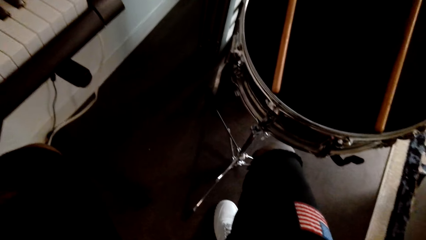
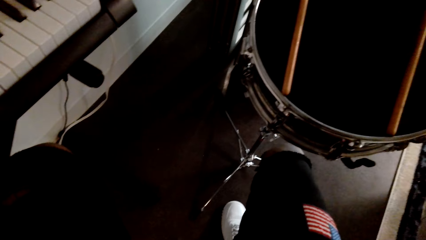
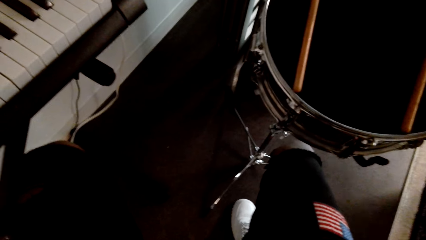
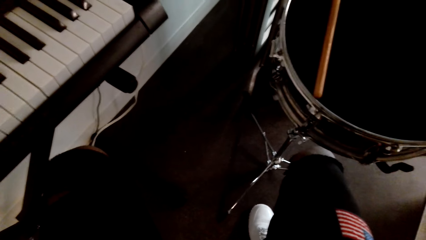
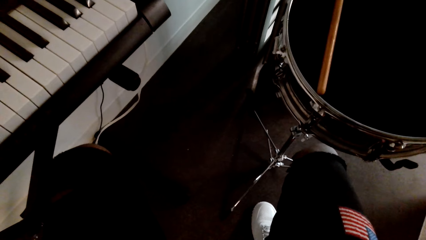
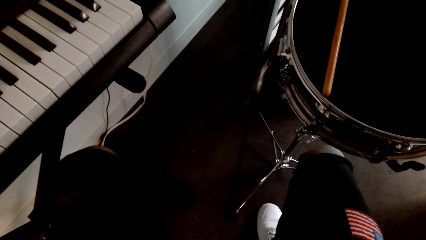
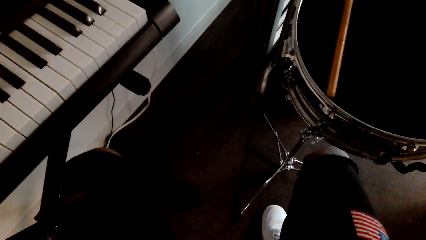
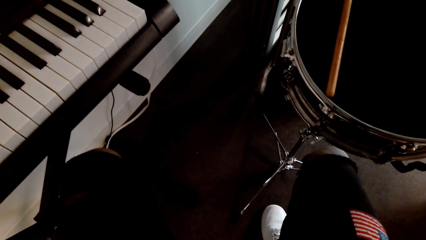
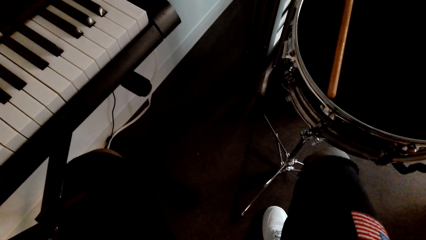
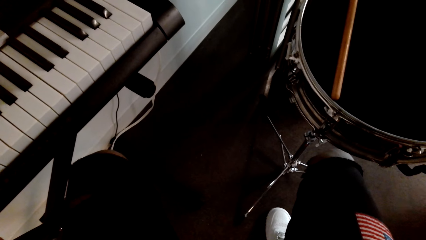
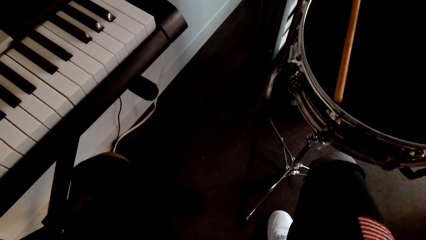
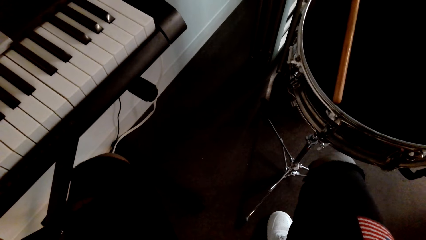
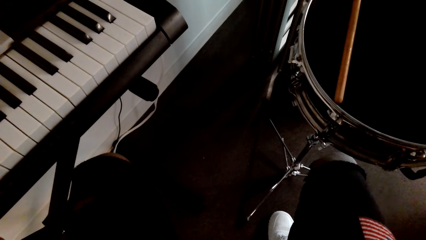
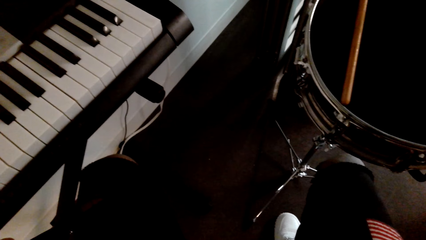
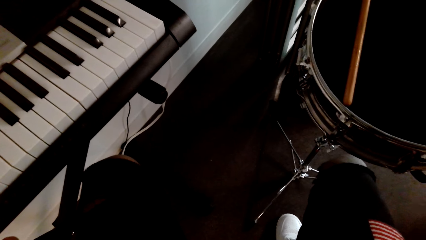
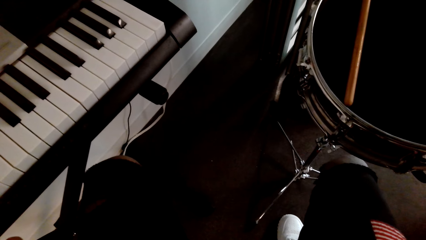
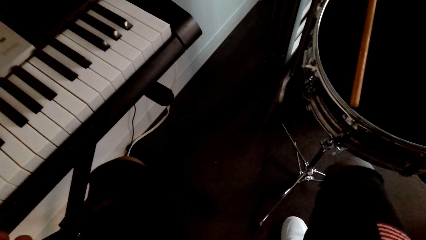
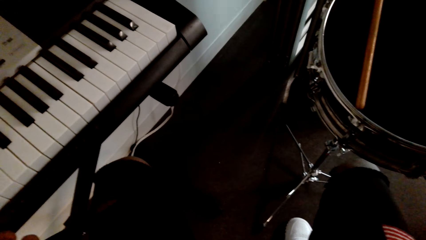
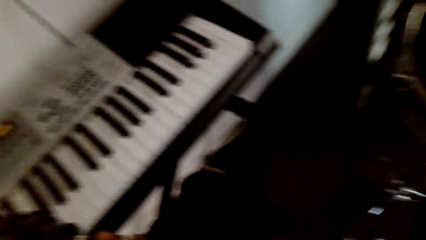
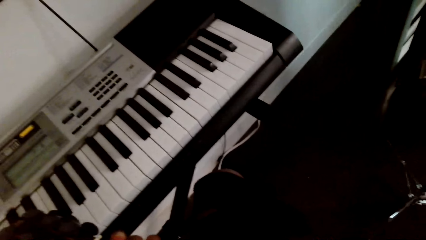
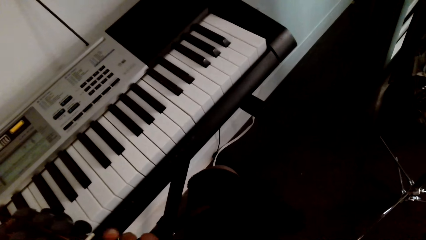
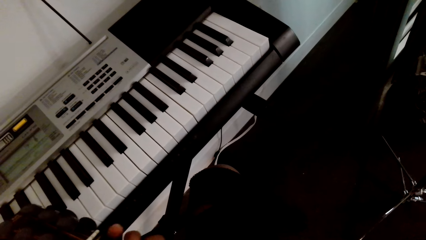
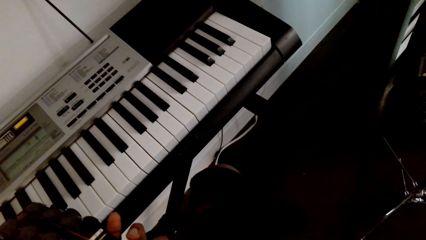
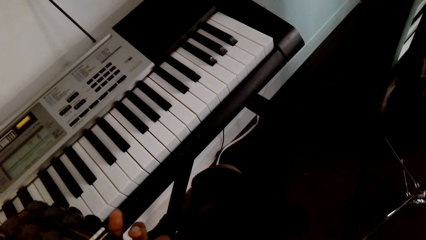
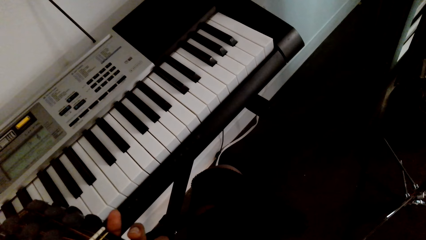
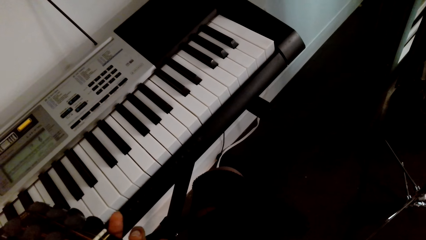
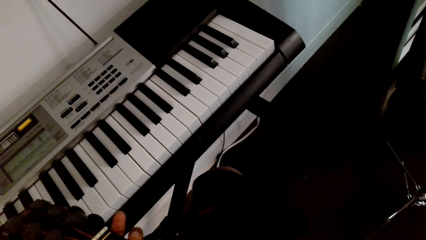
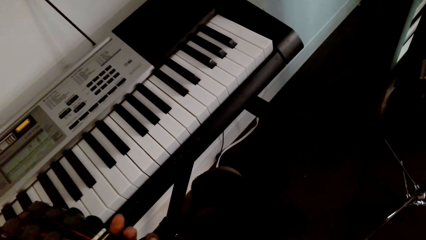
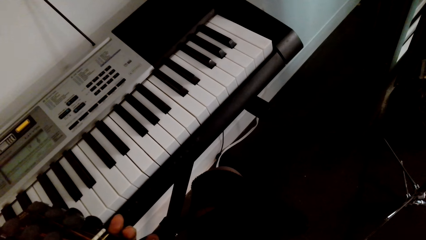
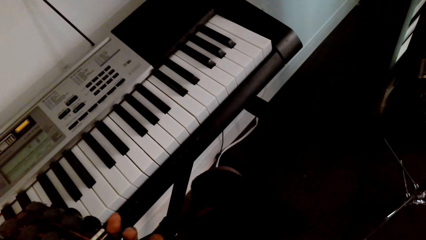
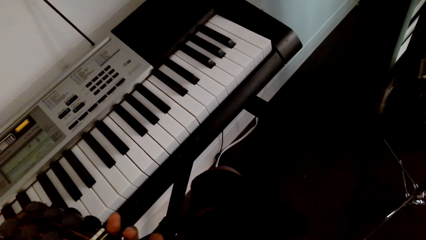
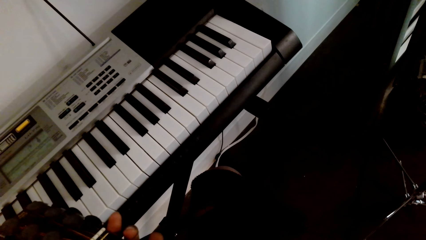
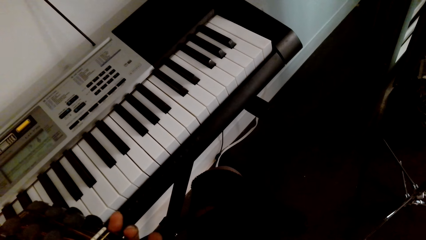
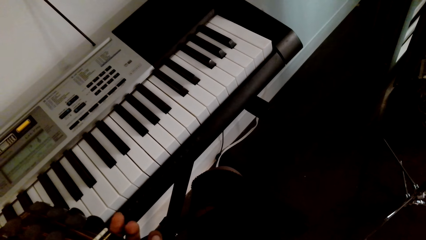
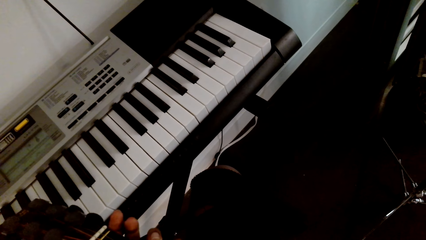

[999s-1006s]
The camera wearer plays a guitar.

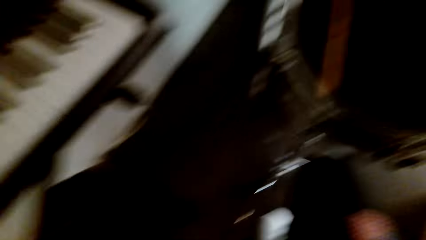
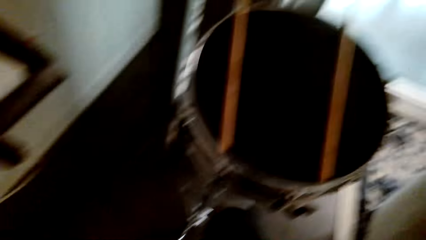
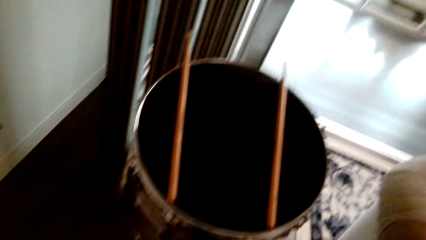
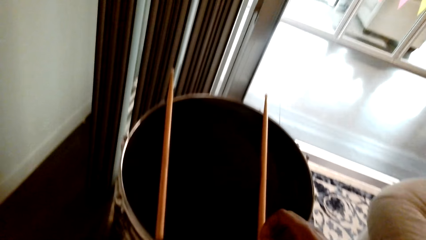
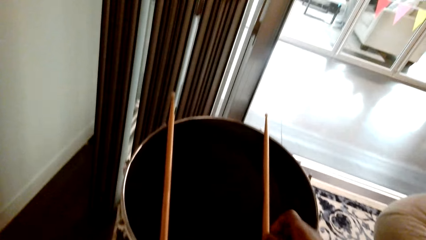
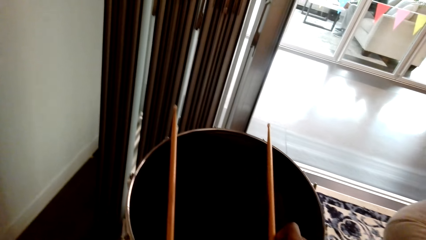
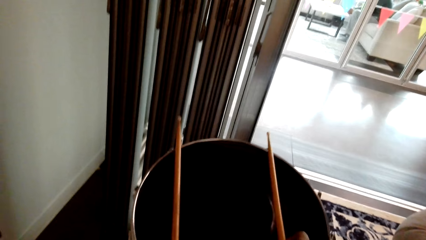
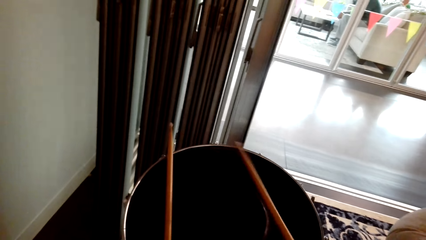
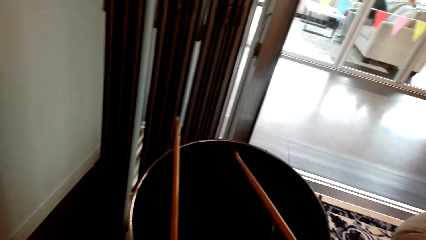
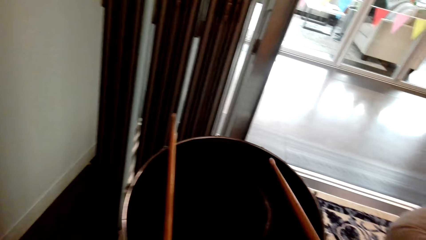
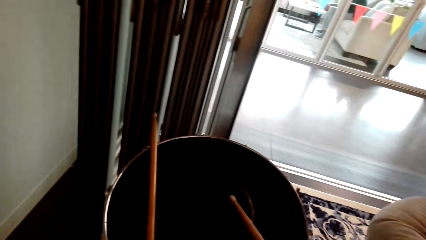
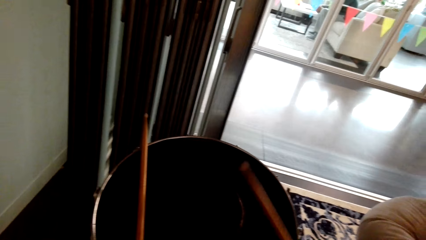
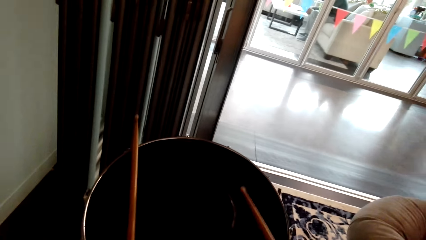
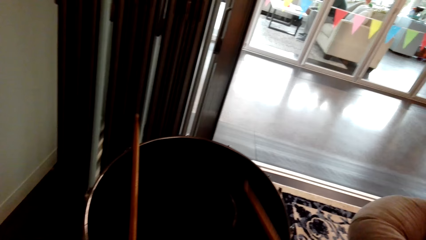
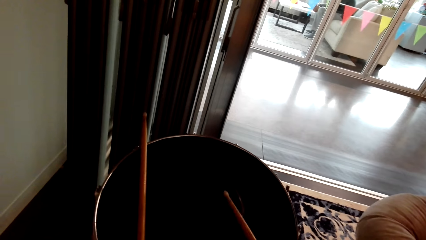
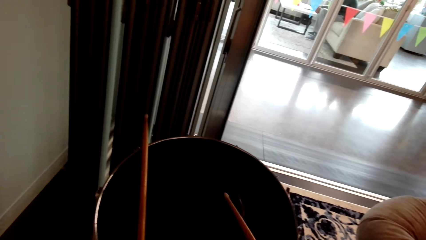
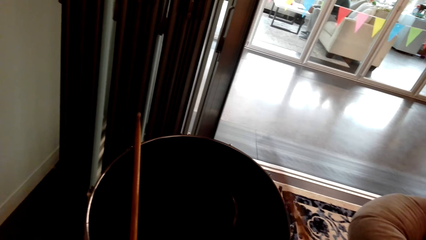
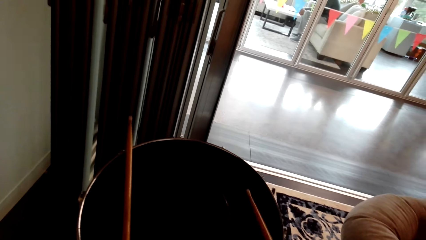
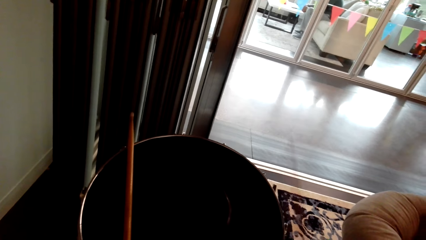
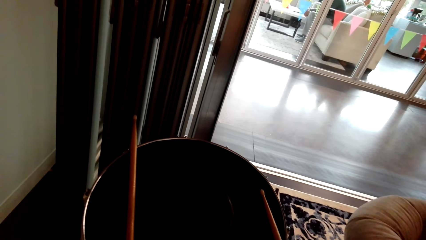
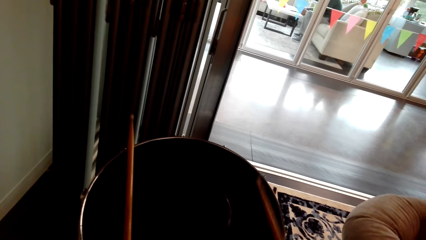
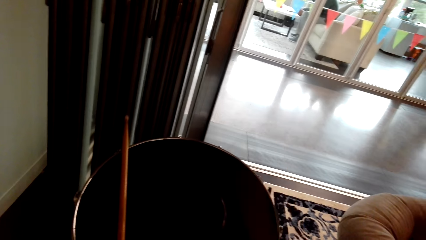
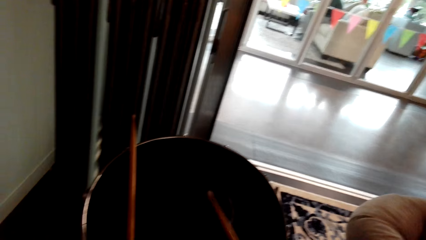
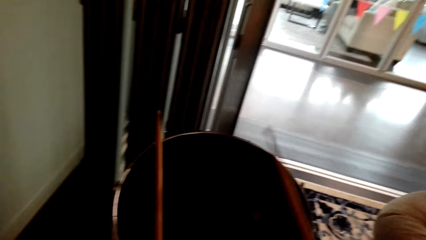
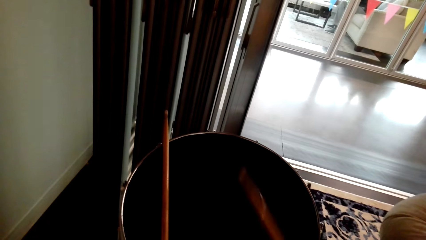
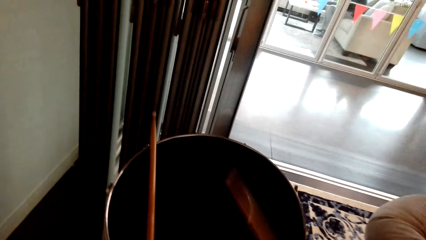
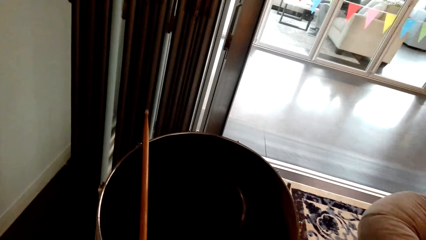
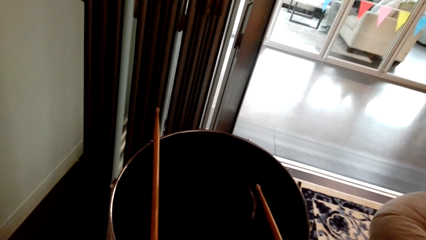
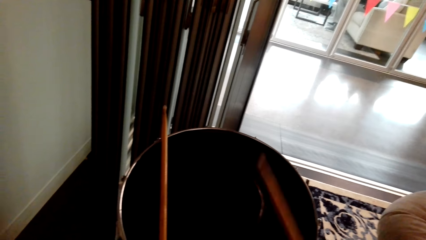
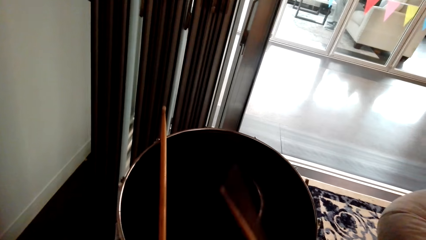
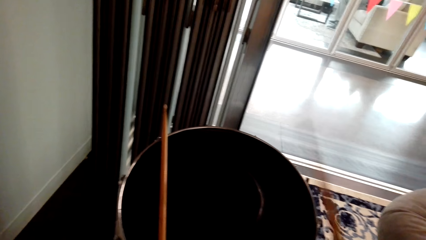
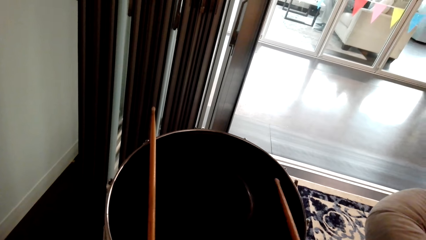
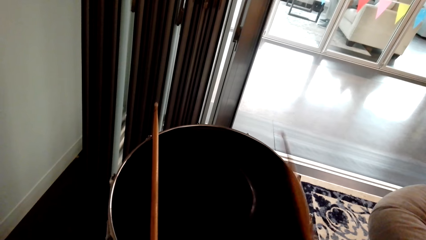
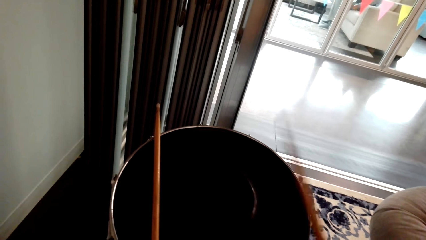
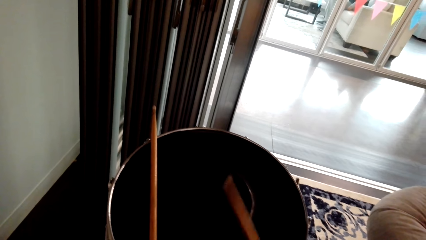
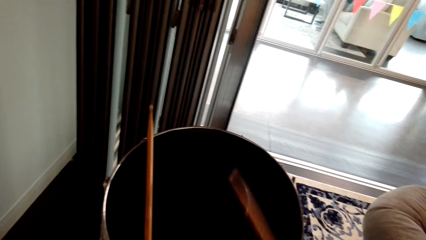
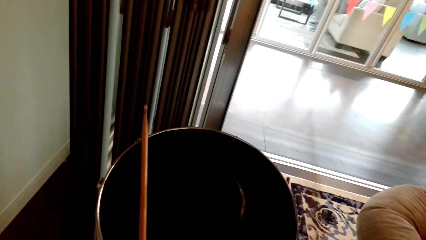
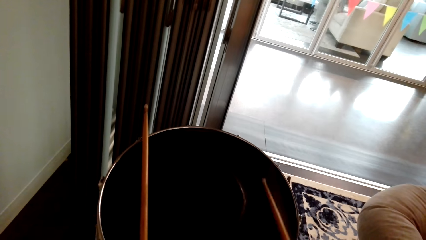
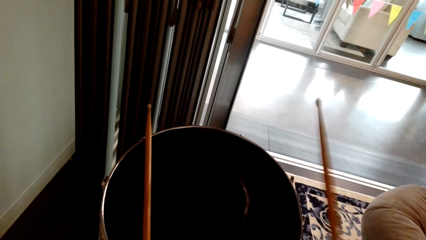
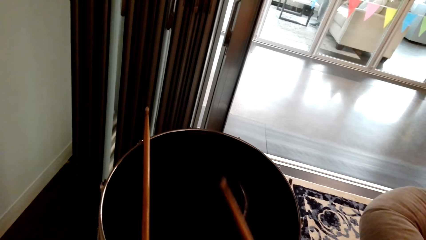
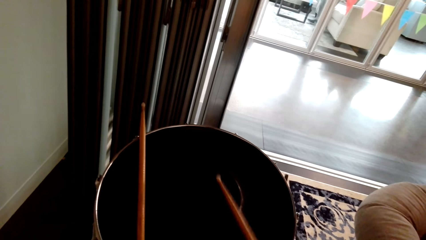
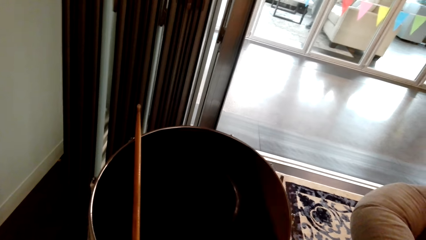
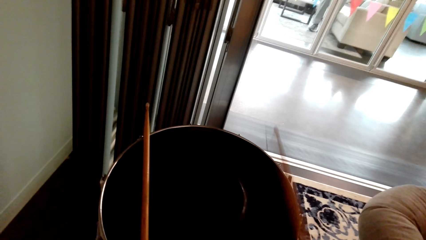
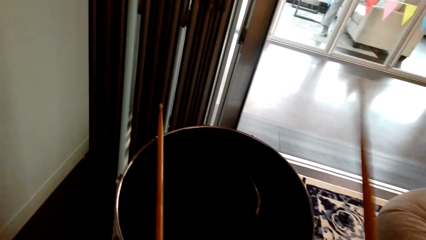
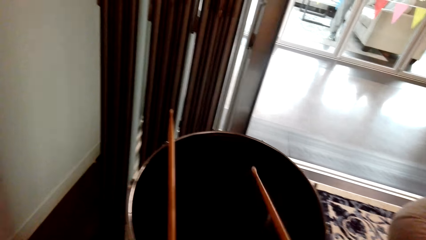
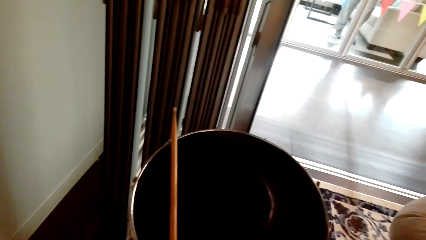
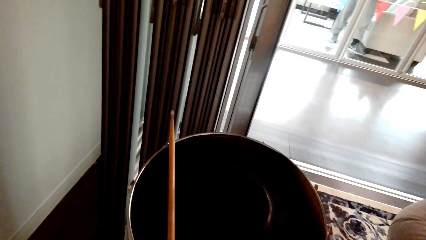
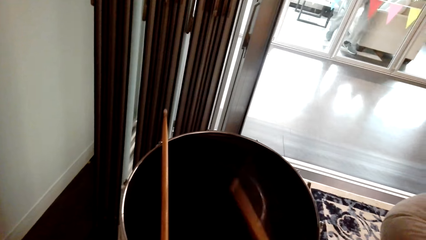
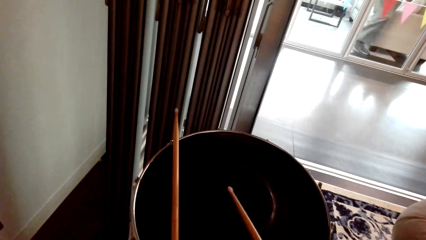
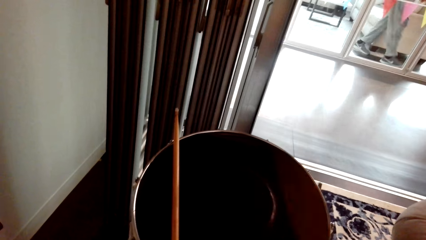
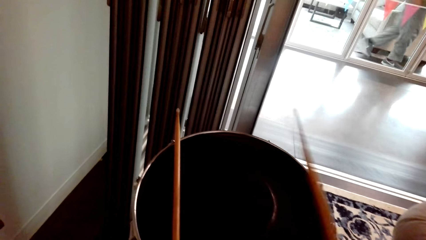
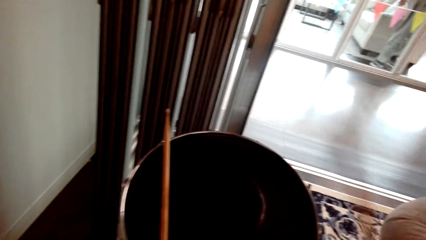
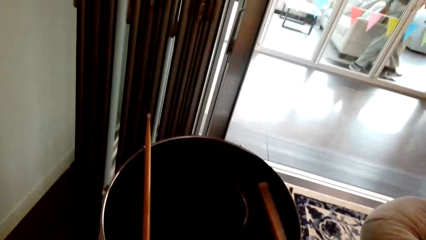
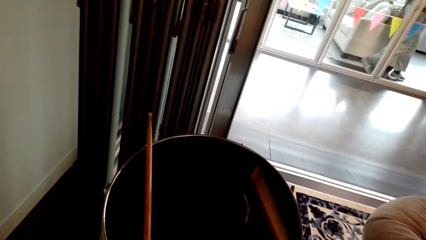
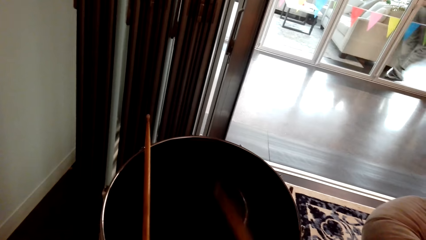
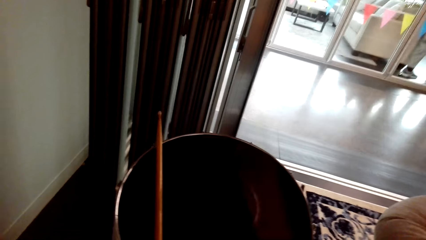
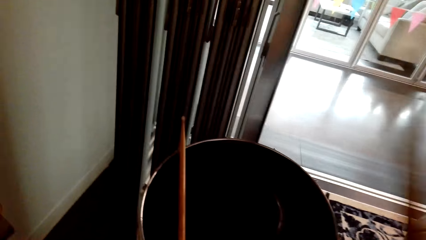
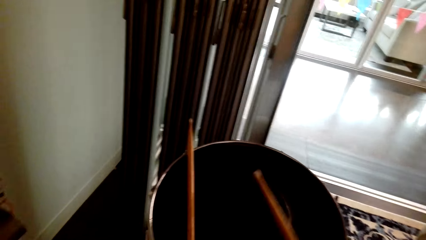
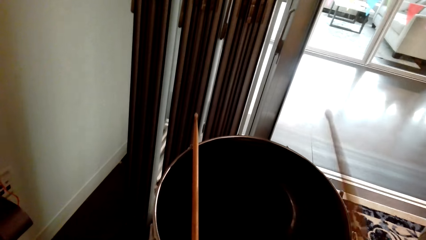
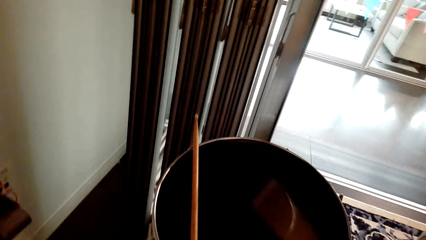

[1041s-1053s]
The camera wearer picks a stick on a drum. They hit the drum with the stick.
